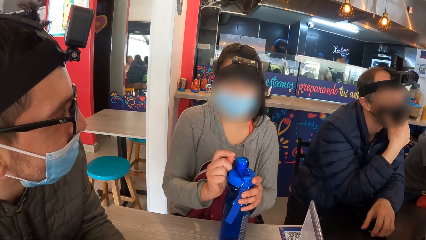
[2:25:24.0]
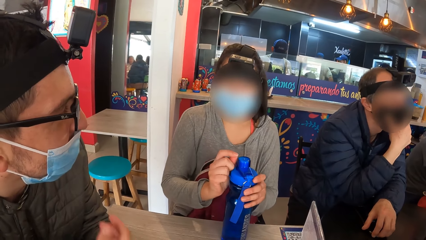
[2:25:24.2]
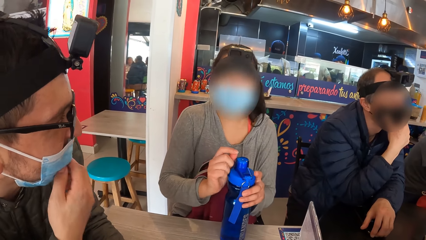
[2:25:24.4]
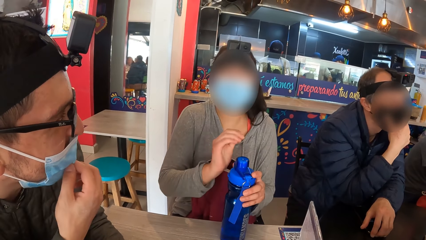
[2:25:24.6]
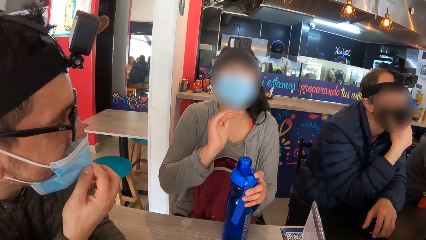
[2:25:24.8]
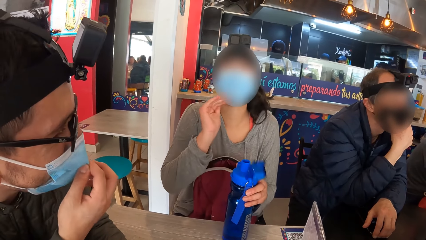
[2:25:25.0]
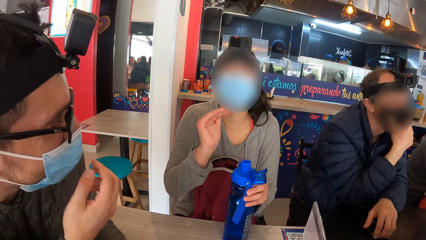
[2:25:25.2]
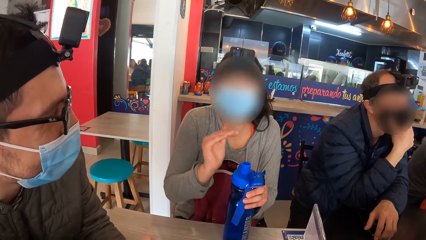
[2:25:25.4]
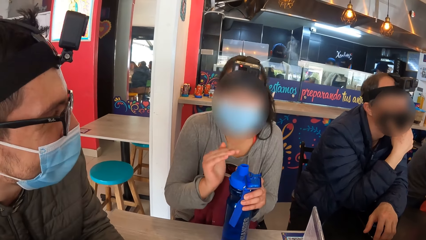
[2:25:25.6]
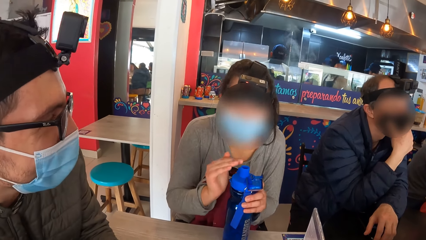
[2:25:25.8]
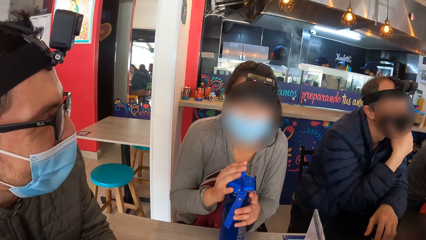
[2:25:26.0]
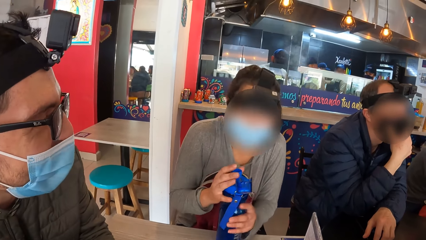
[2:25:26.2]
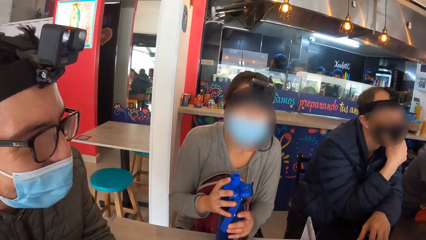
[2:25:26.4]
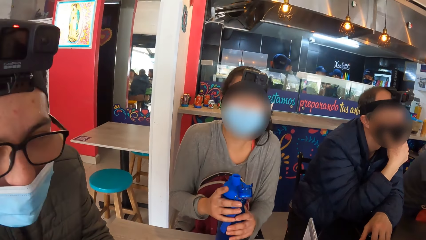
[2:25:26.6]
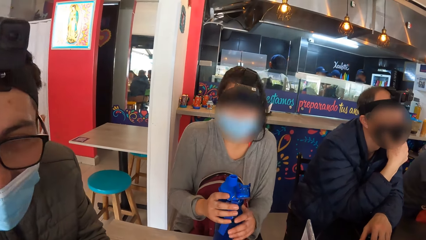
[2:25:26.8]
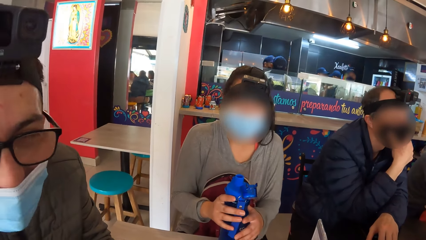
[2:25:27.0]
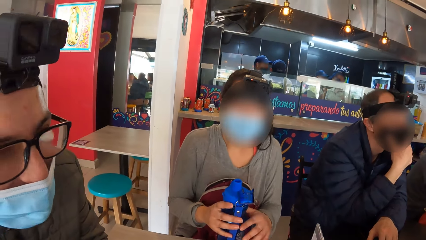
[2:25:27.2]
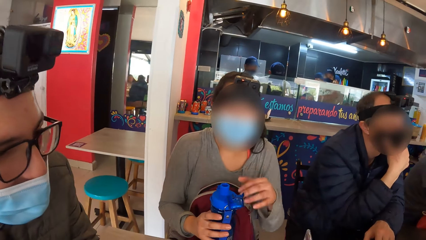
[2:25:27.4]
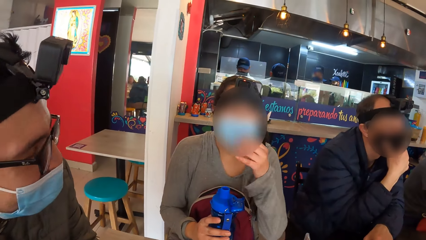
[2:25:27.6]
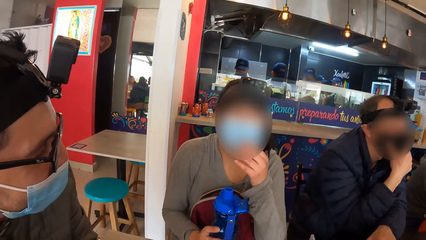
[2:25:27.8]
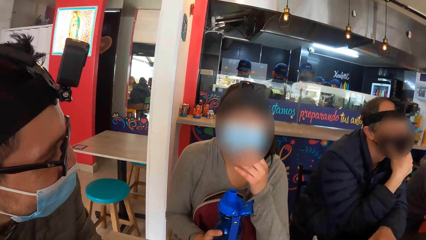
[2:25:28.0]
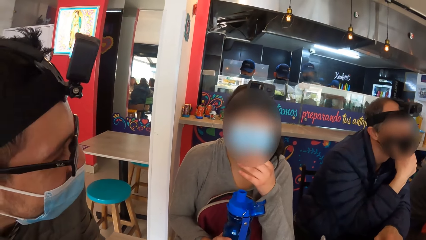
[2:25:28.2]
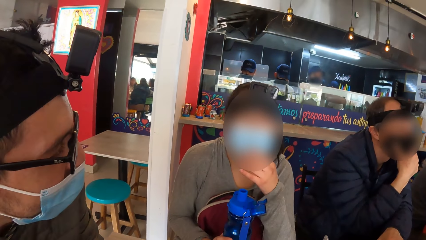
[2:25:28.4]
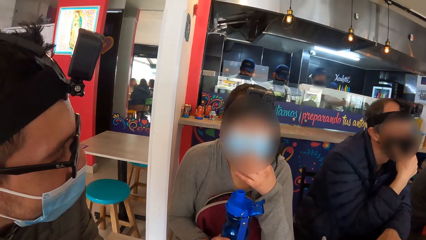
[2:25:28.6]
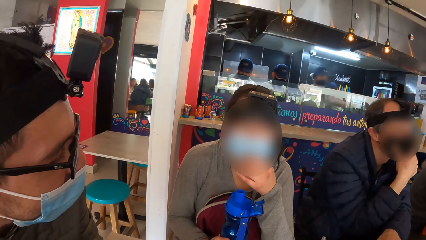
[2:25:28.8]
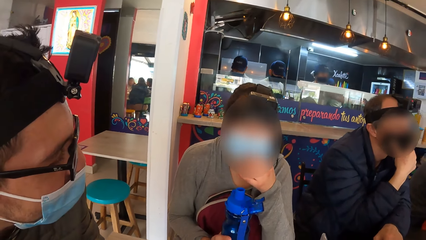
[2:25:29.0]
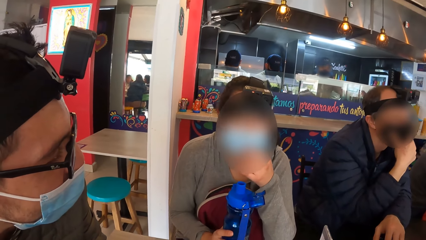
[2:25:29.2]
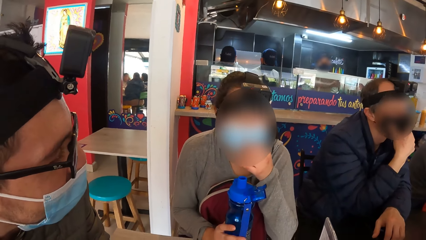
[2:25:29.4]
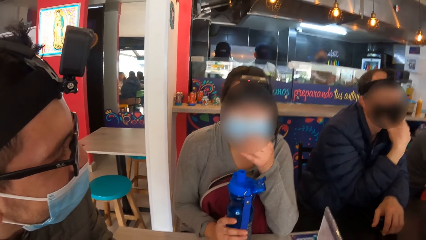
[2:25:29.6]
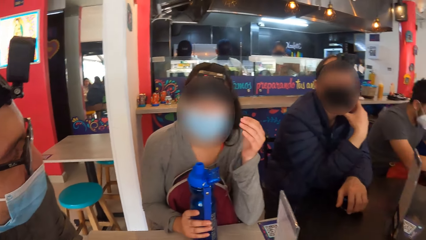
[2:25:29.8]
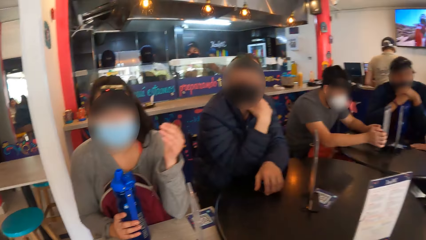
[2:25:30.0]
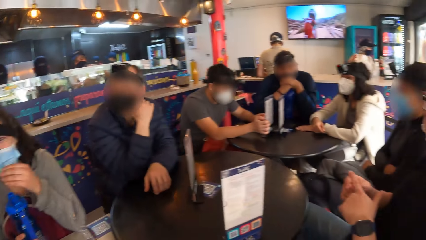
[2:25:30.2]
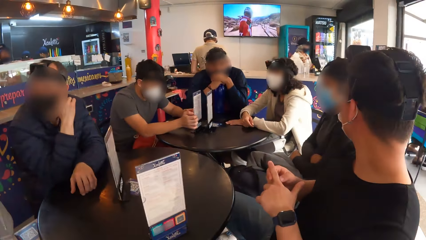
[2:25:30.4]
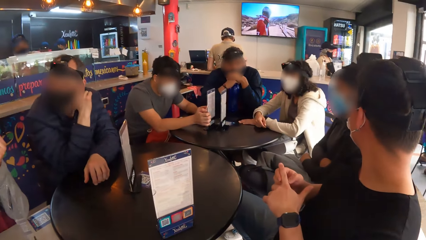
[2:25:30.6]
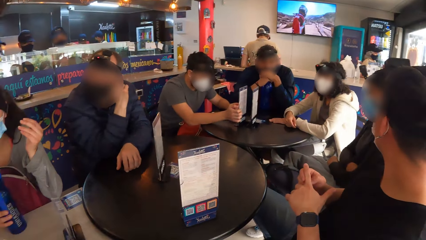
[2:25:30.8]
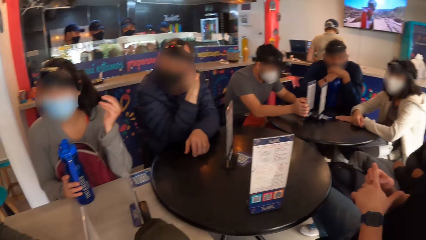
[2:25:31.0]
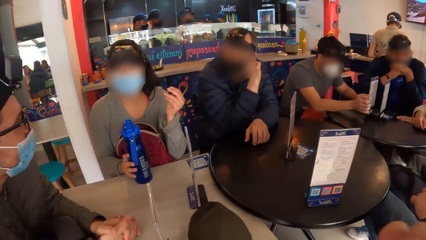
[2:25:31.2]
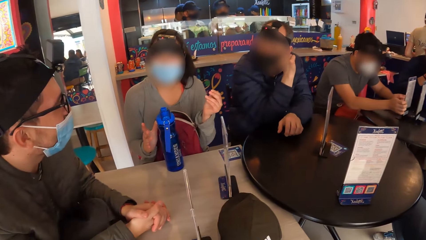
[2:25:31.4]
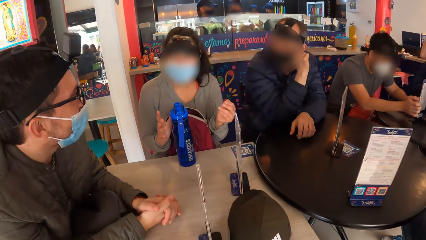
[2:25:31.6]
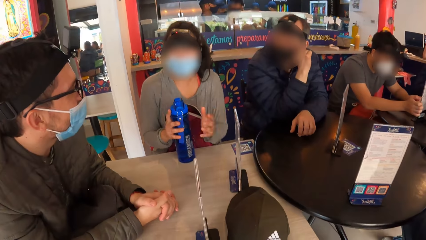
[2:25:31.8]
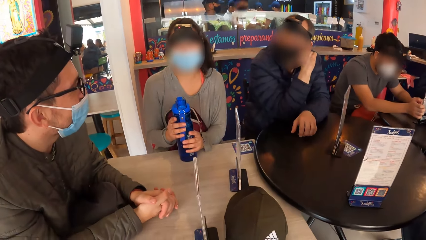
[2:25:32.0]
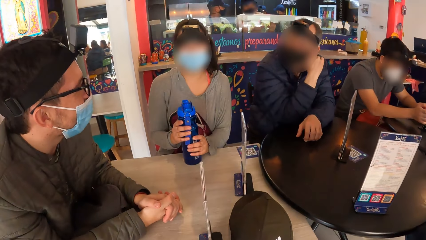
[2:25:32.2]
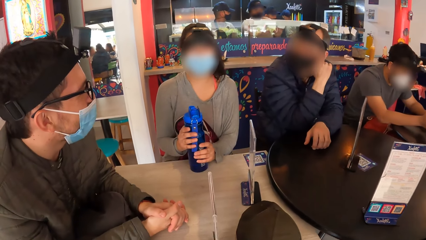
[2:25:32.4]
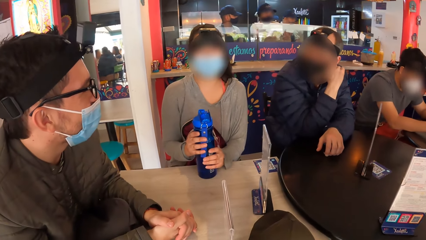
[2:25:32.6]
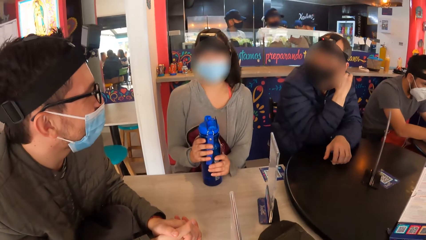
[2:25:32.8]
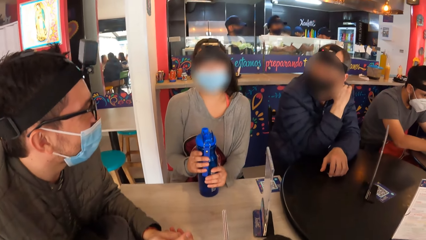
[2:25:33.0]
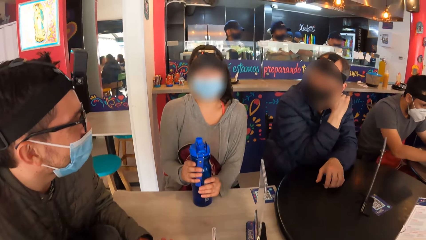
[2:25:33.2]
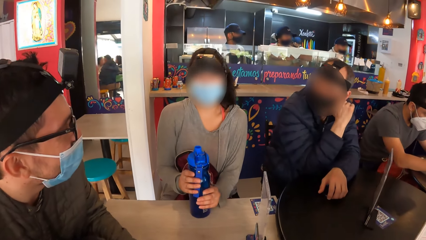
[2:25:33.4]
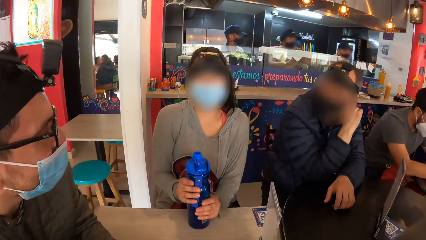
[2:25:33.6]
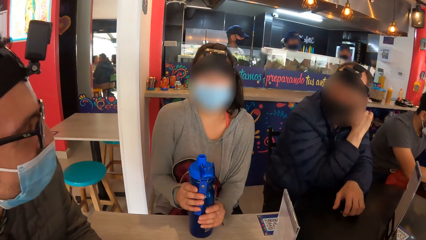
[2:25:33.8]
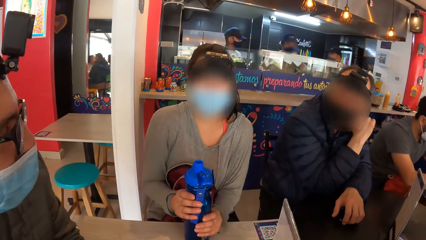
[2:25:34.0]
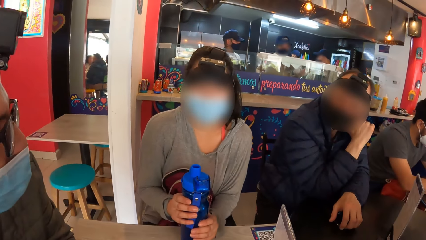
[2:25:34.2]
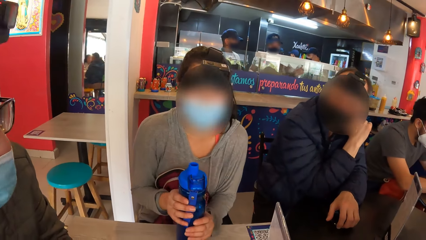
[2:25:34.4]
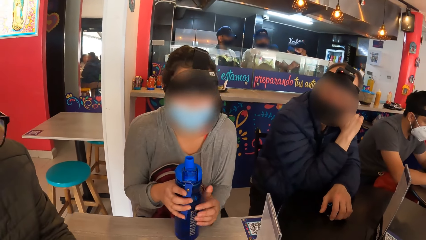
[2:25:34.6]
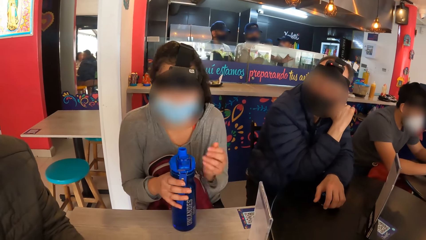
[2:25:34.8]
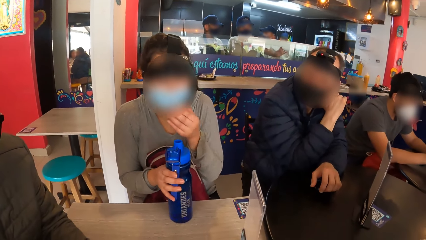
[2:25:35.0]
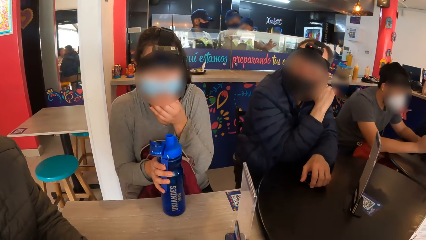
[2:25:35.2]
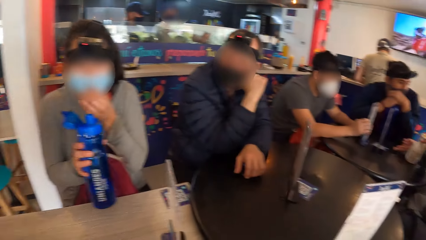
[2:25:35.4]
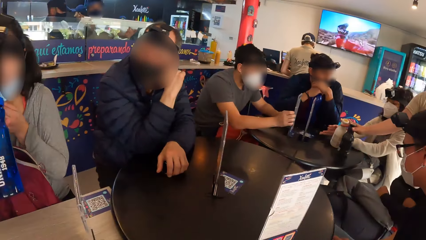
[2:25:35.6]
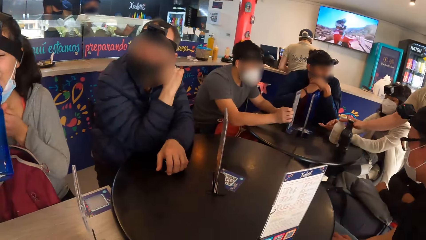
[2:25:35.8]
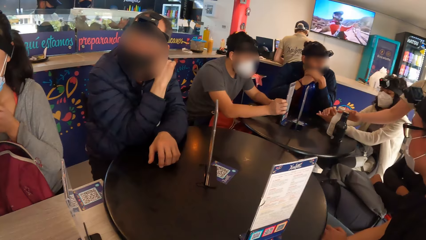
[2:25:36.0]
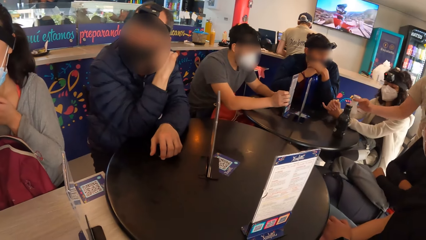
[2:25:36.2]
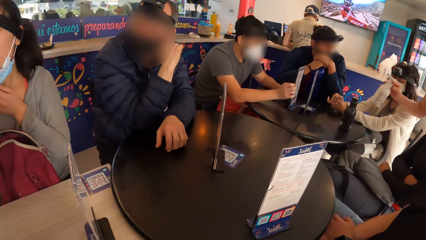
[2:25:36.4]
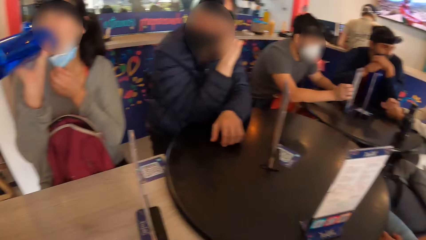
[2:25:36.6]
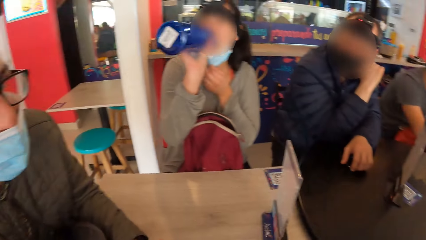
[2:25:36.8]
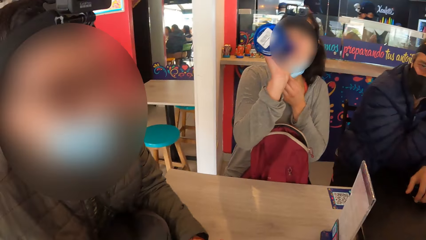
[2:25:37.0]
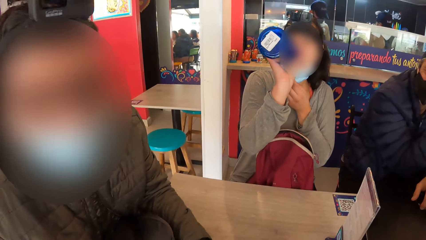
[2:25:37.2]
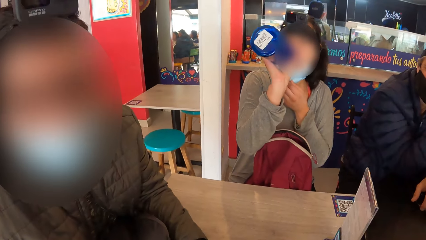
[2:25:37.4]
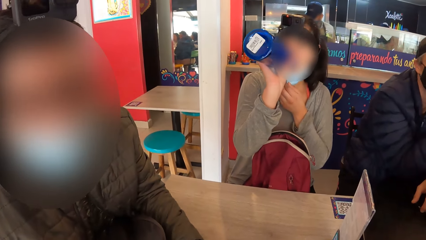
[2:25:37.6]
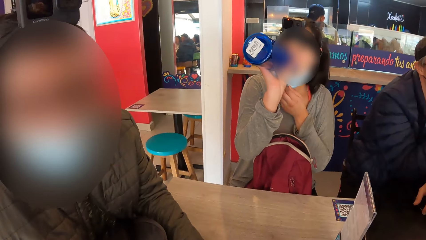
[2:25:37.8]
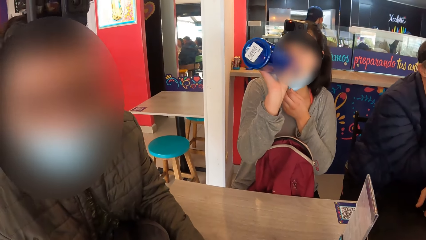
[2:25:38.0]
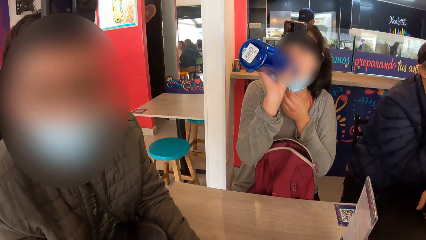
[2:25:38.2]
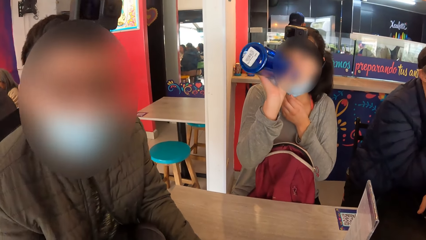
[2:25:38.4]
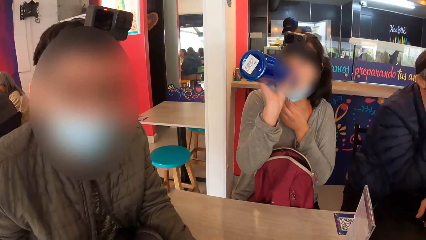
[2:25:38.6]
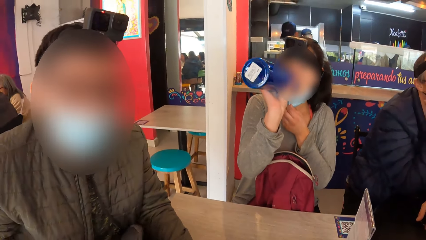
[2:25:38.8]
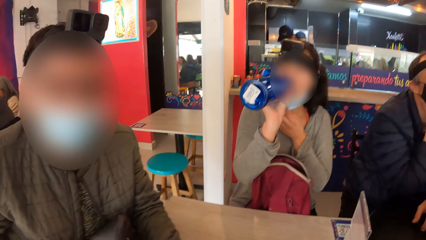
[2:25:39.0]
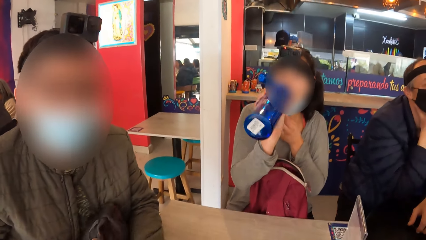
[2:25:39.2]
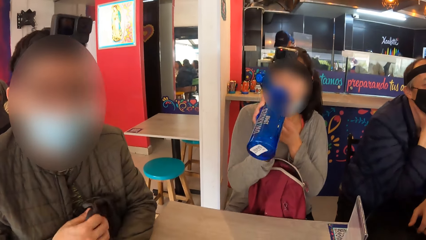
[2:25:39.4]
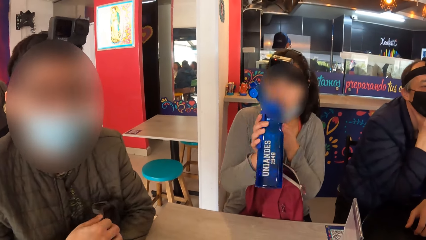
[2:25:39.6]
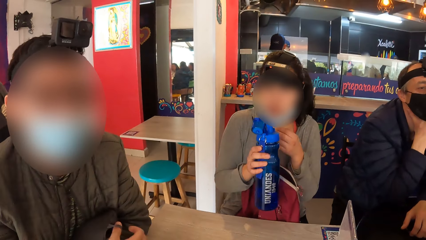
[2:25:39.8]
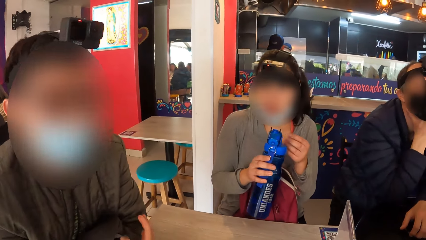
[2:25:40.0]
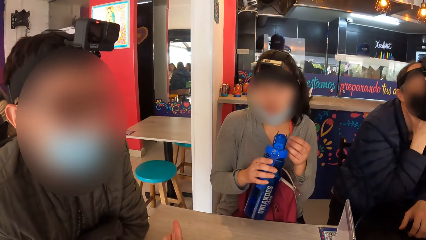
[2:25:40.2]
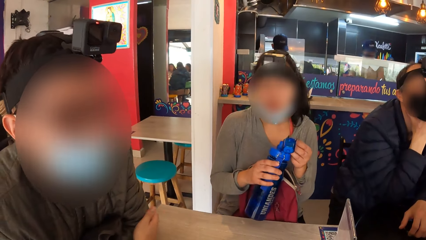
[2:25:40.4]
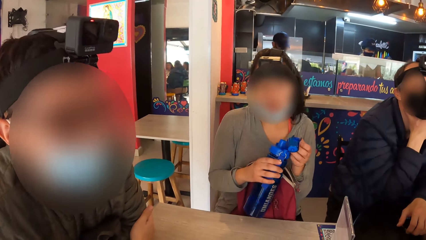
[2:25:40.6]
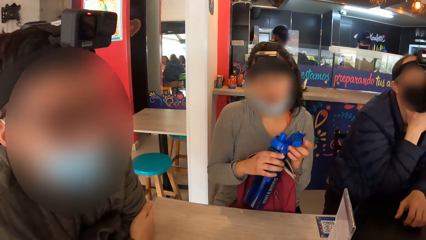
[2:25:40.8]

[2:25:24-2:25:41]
A man adjusts a face mask on his face with his right hand. A woman holds a water bottle with both hands and adjusts a face mask on her face with her left hand. The camera wearer turns around the room. The woman holds the water bottle with both hands, adjusts the face mask on her face with her left hand, picks up the water bottle from the table with her right hand, and drinks from the water bottle in her right hand. The man moves a bag with his right hand.
